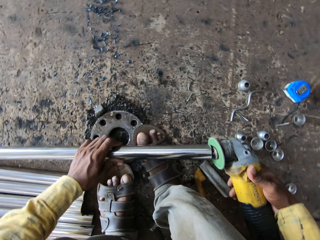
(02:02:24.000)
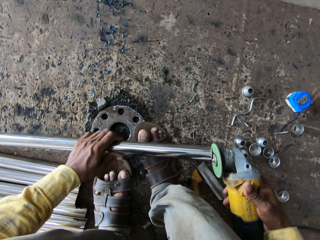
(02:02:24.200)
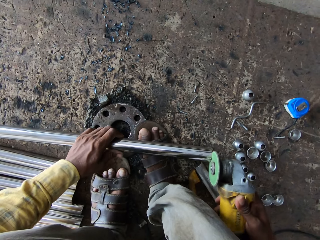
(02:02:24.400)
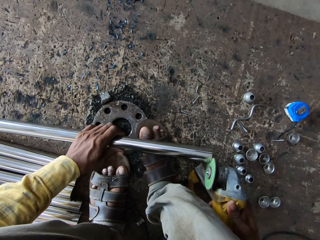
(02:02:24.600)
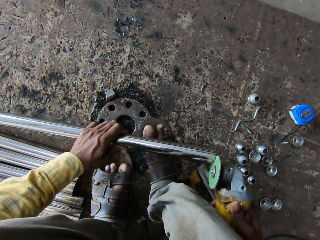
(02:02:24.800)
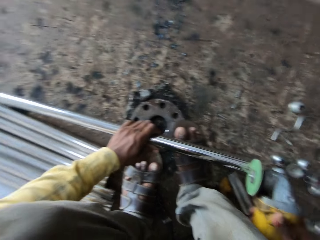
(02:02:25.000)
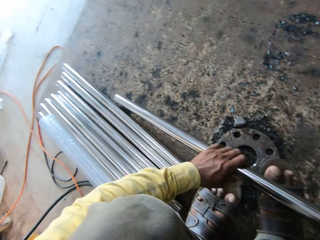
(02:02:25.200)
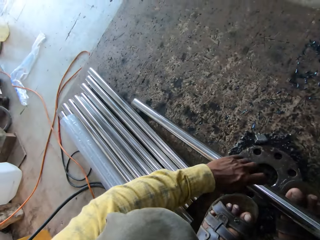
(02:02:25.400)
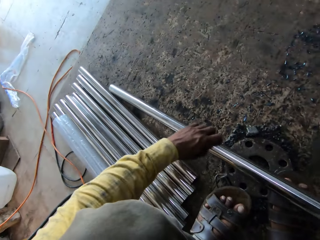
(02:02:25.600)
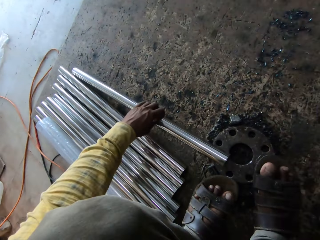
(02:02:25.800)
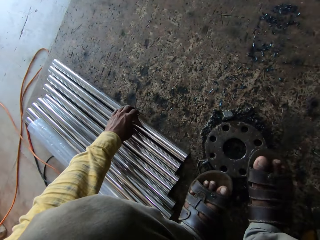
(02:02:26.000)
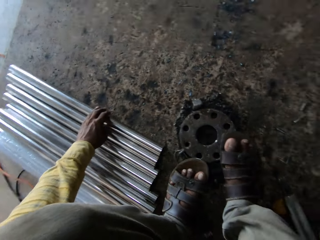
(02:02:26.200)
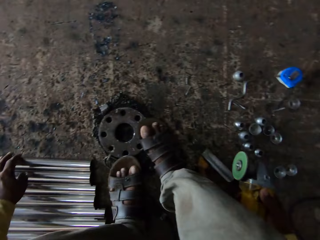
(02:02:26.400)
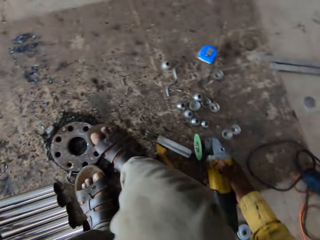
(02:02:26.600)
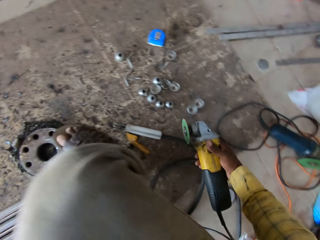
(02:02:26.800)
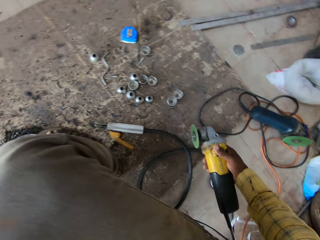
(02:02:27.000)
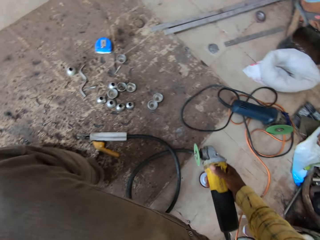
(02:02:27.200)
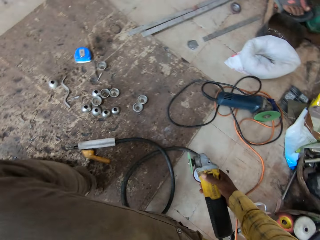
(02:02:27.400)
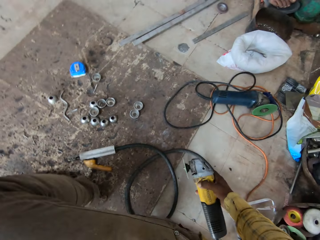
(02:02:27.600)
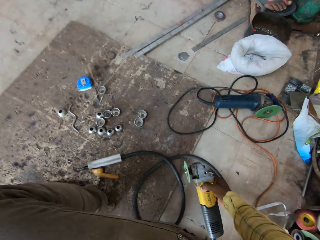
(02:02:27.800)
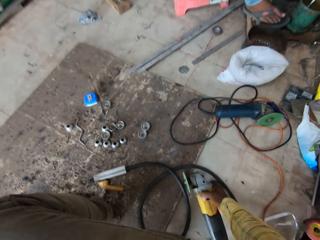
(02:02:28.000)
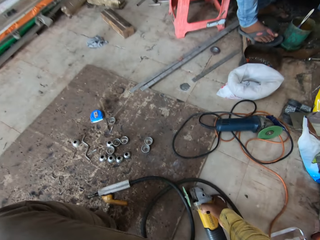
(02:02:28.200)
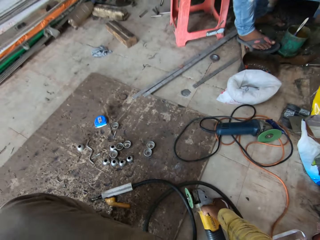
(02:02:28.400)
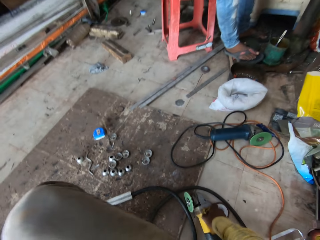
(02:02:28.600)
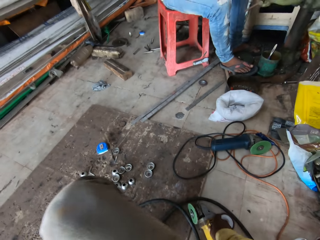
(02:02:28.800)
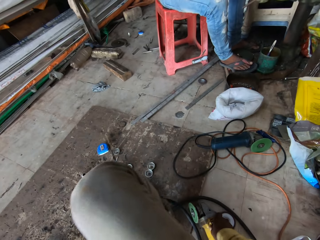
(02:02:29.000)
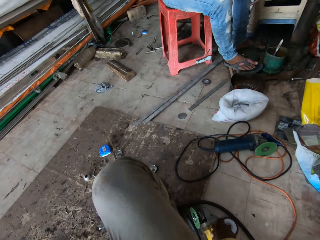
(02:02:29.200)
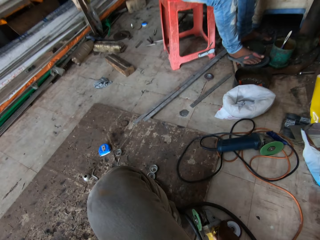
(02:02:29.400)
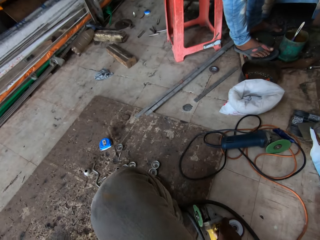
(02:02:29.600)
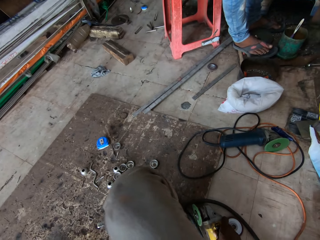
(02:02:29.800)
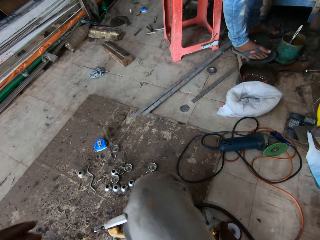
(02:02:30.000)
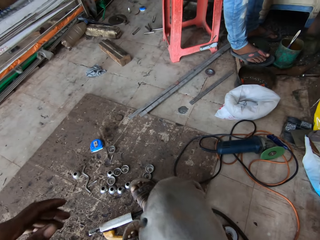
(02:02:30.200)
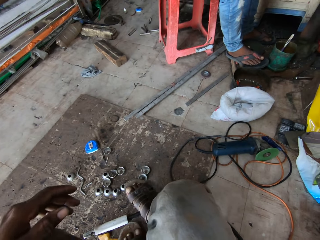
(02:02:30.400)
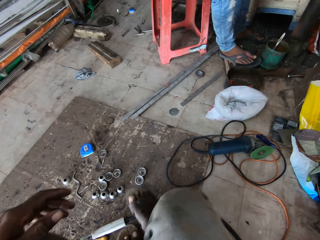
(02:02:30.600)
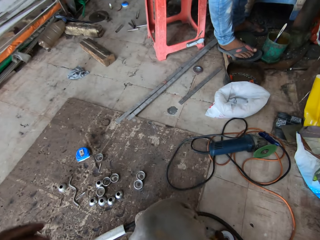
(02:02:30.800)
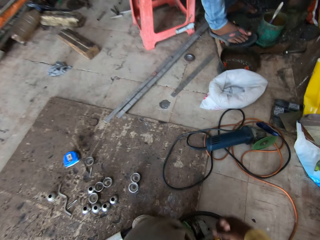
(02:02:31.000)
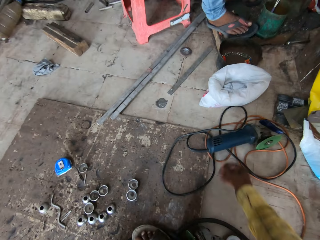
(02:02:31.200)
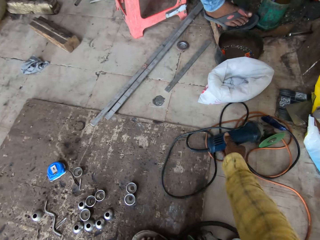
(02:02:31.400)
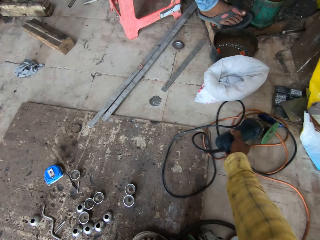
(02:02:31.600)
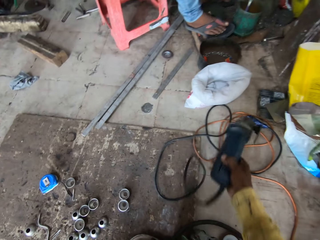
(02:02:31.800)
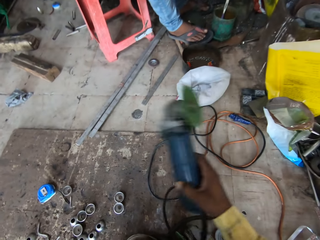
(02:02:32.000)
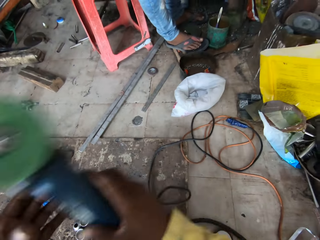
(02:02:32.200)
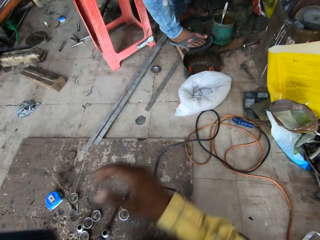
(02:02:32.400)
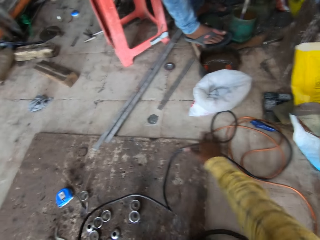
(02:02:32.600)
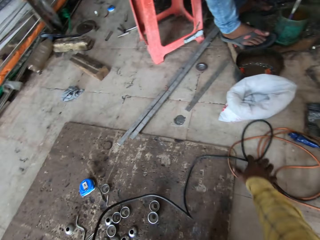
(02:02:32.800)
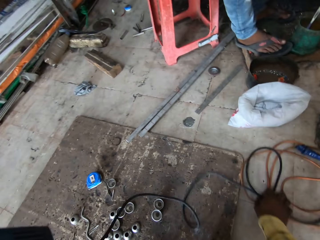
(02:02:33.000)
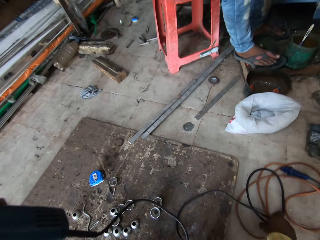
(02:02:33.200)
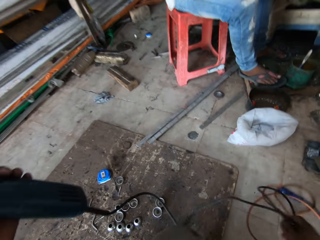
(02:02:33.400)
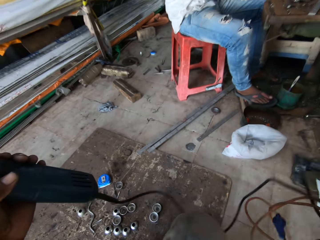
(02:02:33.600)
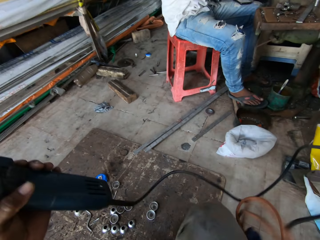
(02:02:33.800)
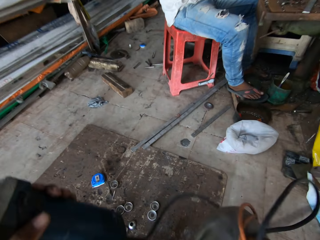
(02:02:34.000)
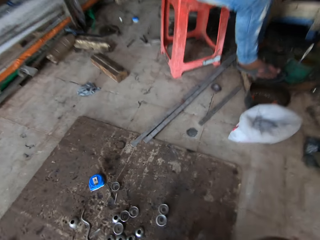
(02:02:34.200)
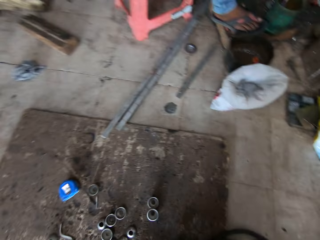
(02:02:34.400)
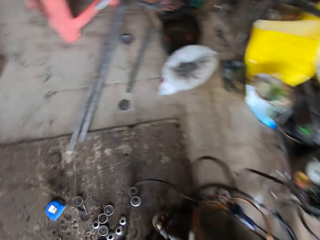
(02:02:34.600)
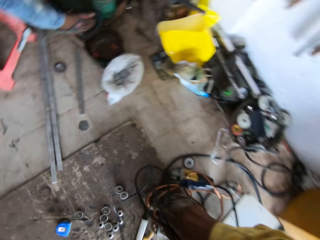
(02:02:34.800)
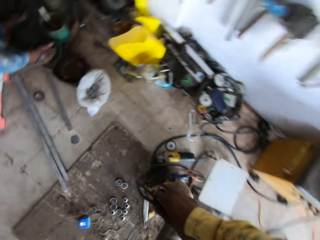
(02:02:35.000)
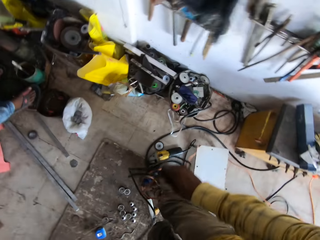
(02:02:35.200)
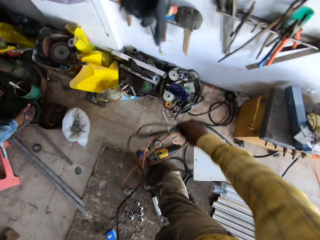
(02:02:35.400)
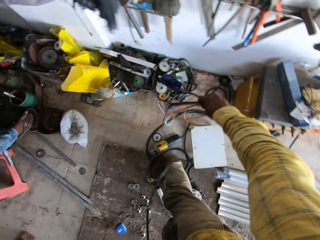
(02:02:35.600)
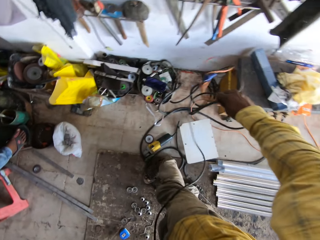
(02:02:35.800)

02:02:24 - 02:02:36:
The camera wearer places the chrome pipe from the ground floor with the left hand. They place the angle hand grinder on the floor with the right hand. They pick up the angle hand grinder on the floor with the right hand. They pick up the angle hand grinder cable on the floor with the right hand.

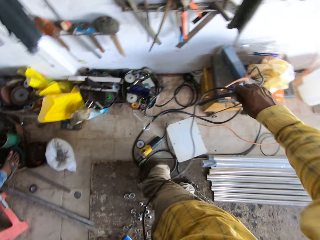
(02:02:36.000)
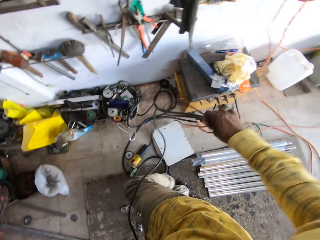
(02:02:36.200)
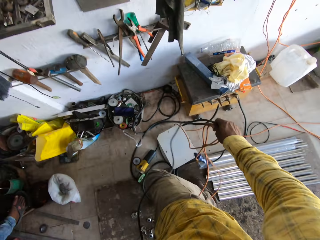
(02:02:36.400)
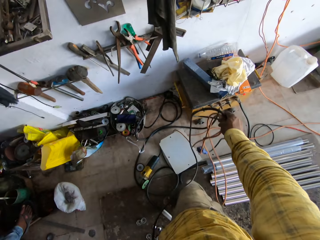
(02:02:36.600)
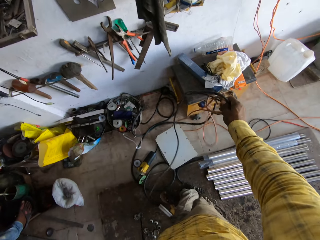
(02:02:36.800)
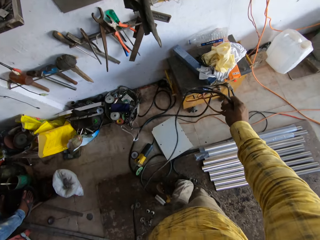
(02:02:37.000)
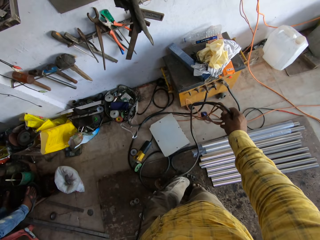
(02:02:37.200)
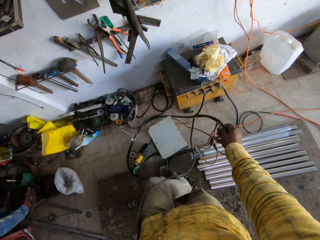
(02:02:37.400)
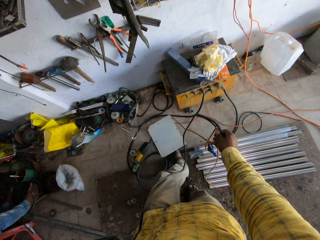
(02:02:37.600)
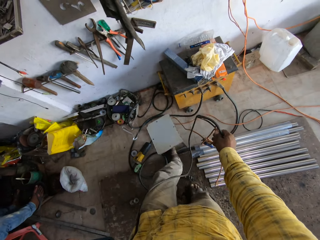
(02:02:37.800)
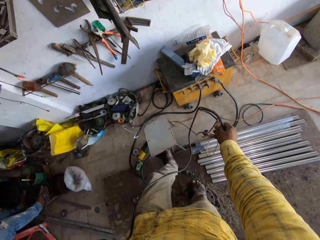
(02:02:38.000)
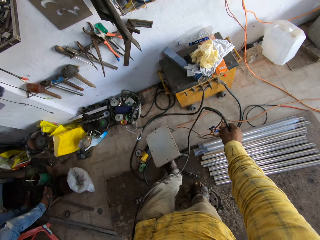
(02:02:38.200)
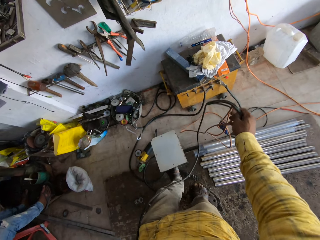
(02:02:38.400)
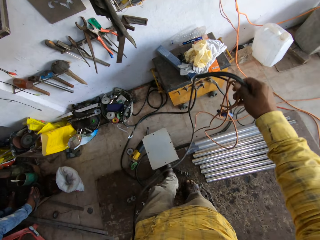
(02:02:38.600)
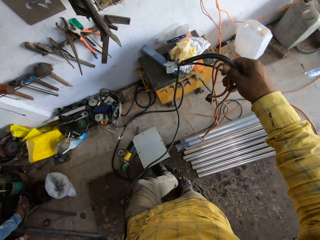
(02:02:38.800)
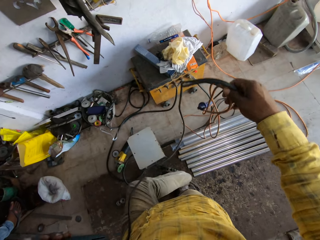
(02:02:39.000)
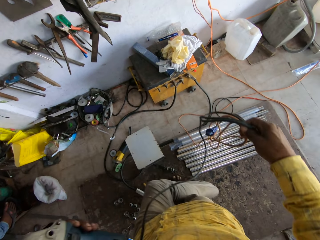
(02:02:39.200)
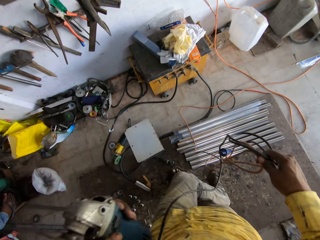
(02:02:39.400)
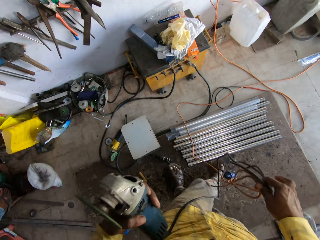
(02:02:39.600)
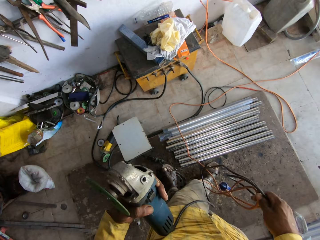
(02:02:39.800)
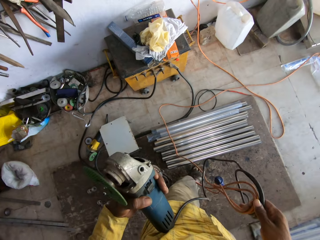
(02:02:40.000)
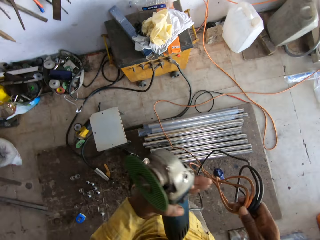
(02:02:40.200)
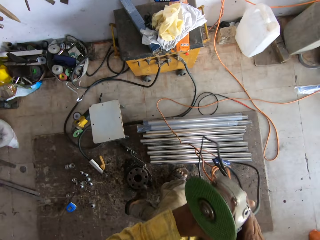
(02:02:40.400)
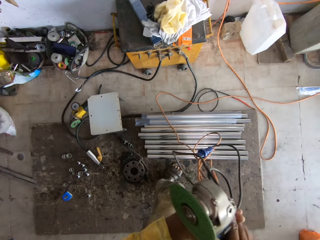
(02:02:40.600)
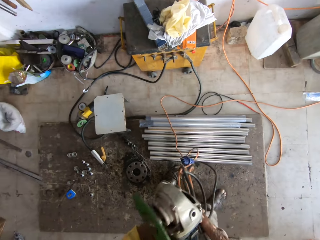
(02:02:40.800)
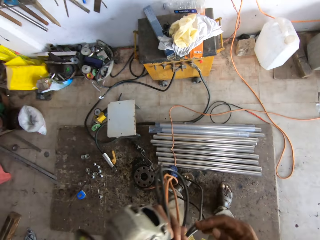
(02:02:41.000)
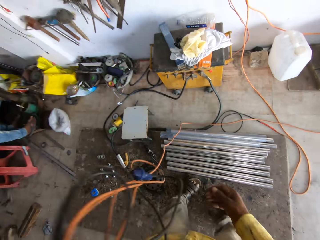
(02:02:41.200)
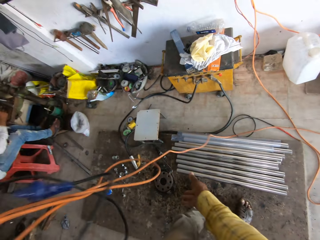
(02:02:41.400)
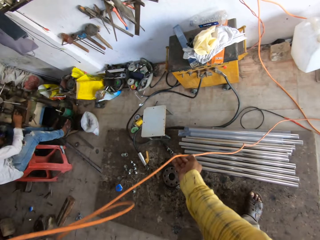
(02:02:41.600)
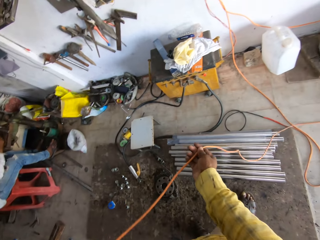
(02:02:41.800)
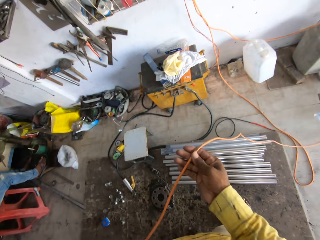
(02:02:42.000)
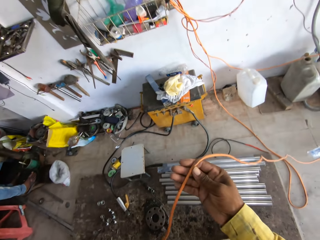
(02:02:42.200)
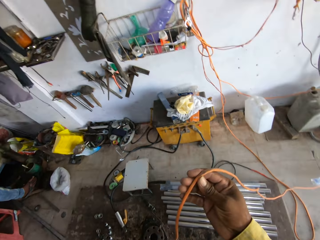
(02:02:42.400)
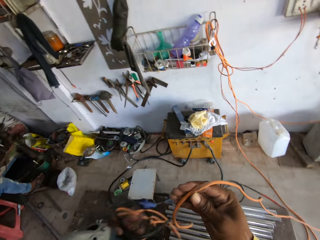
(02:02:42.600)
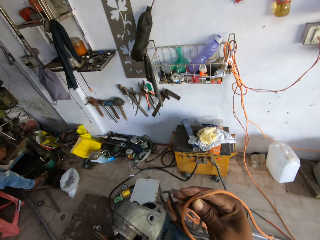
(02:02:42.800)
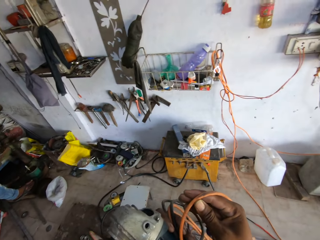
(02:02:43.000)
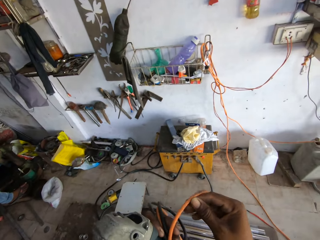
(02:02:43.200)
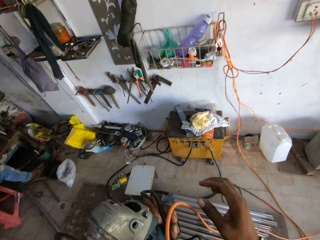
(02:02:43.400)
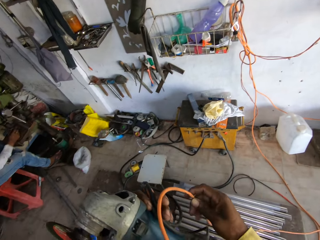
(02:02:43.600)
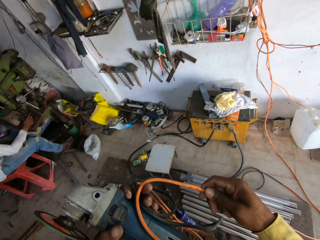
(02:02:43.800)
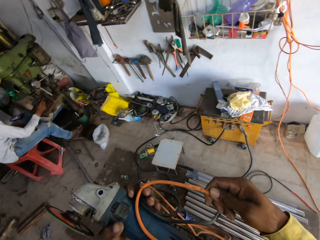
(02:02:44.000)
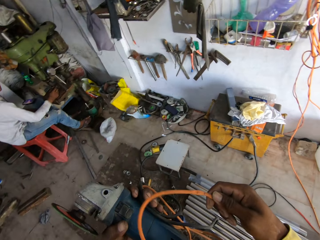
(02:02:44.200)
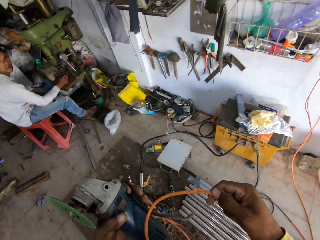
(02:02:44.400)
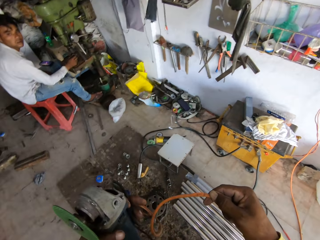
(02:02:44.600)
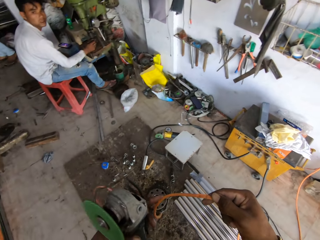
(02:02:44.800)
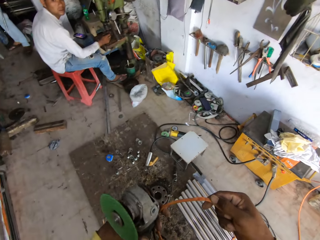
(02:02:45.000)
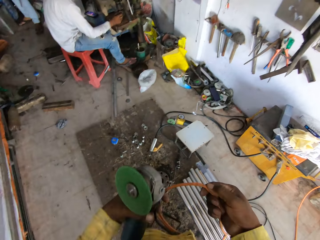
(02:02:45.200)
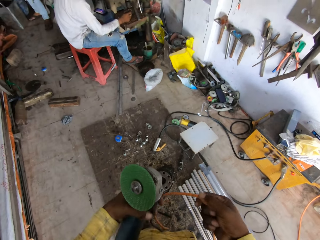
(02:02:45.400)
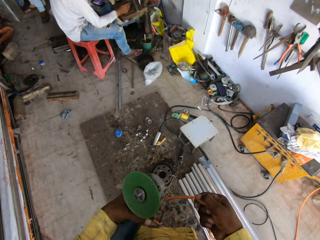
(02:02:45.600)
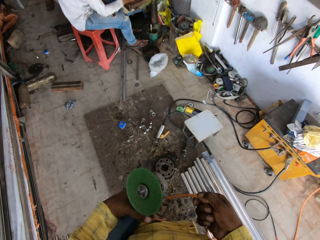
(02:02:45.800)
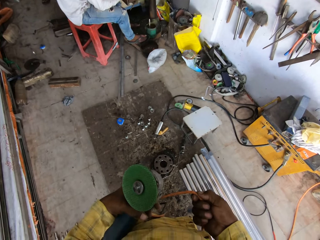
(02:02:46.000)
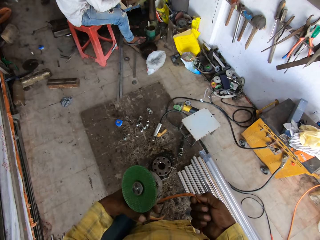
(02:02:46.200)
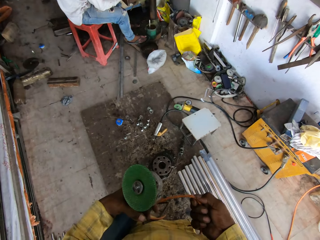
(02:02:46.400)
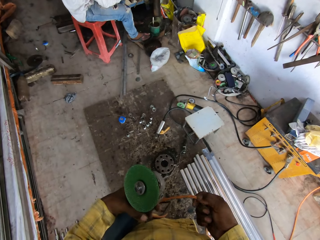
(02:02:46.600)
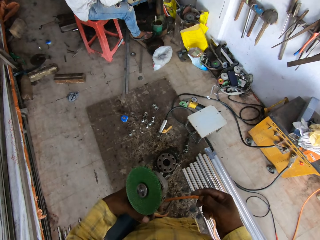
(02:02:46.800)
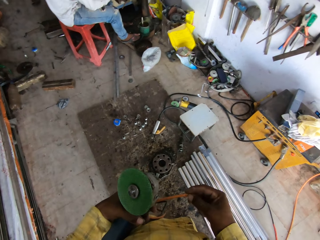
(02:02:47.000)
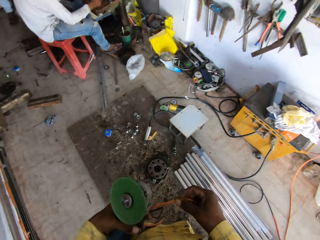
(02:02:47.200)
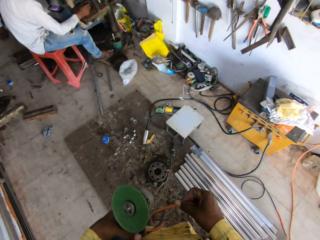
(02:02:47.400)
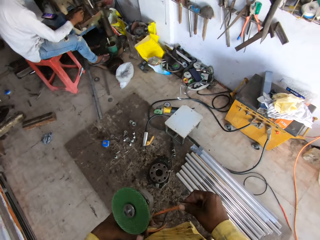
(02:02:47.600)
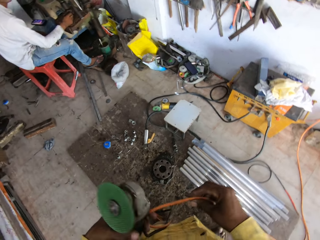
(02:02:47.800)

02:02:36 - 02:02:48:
The camera wearer turns to the right side of the welding workshop. He adjusts a chair with his left leg. He walks around the welding workshop room. He exchanges the folded angle hand grinder cable to his left hand. He adjusts the angle hand grinder cable with his right hand. He pulls the cable.
